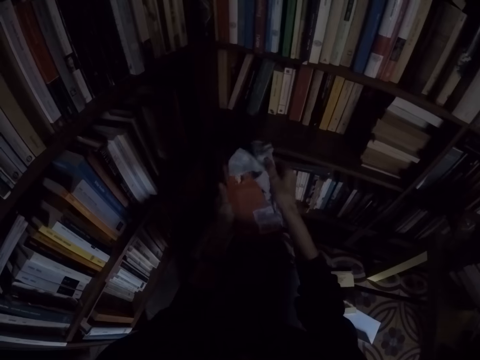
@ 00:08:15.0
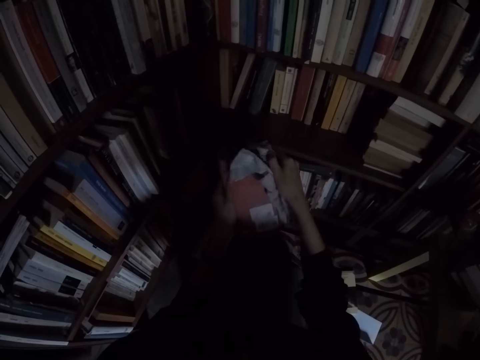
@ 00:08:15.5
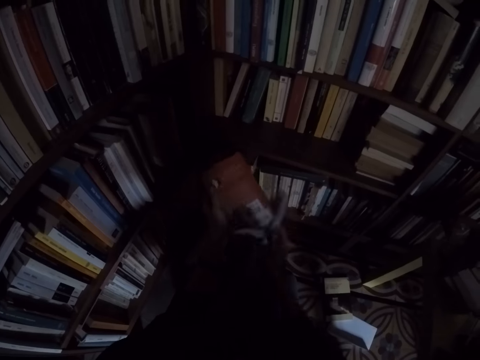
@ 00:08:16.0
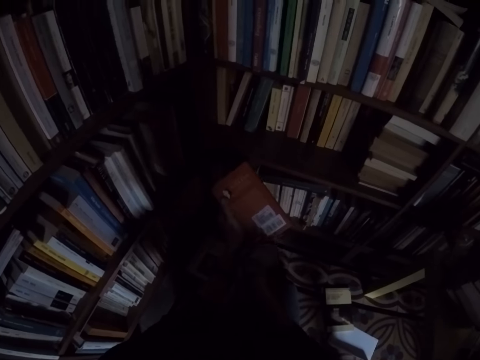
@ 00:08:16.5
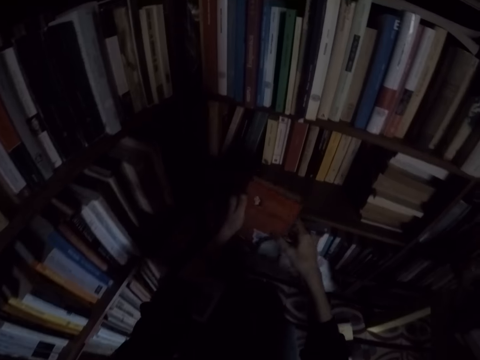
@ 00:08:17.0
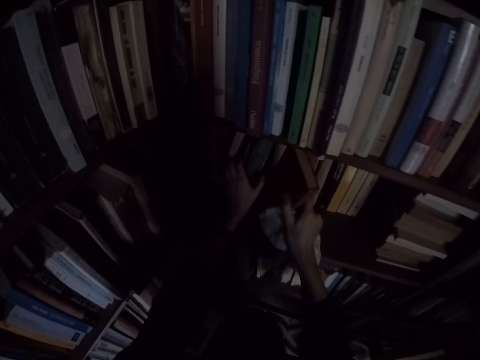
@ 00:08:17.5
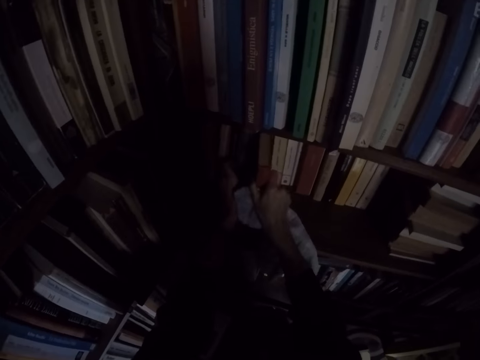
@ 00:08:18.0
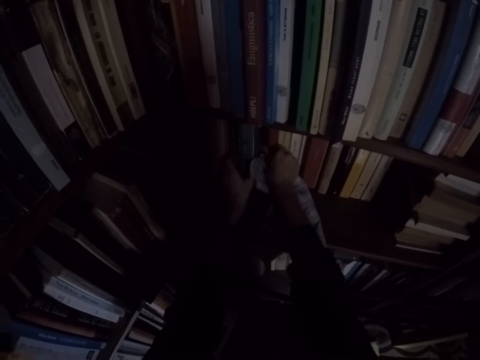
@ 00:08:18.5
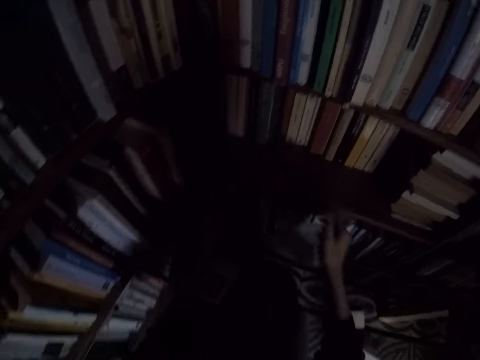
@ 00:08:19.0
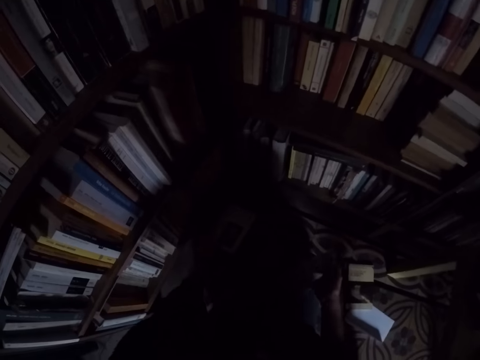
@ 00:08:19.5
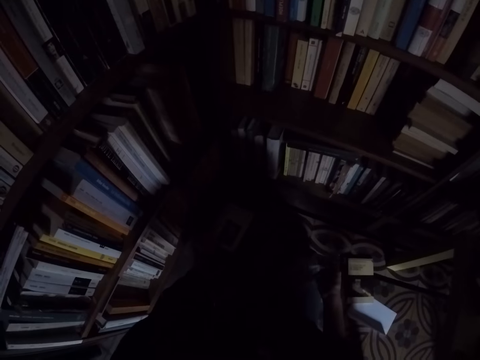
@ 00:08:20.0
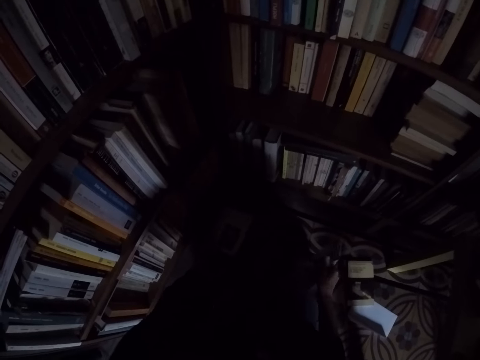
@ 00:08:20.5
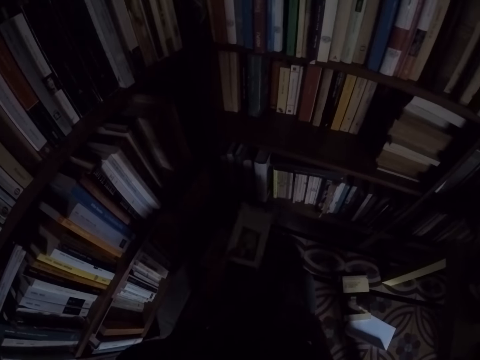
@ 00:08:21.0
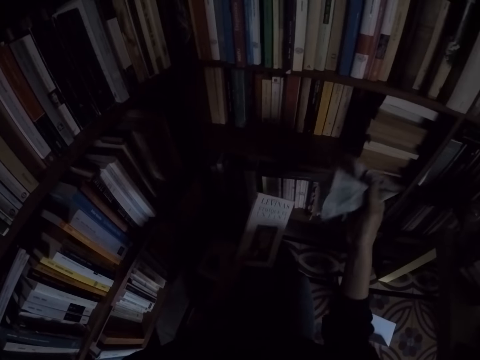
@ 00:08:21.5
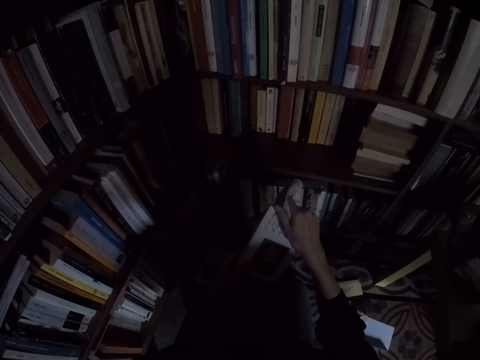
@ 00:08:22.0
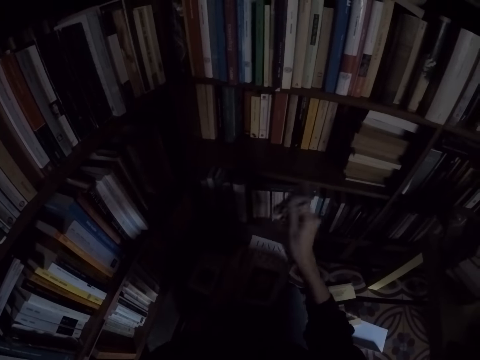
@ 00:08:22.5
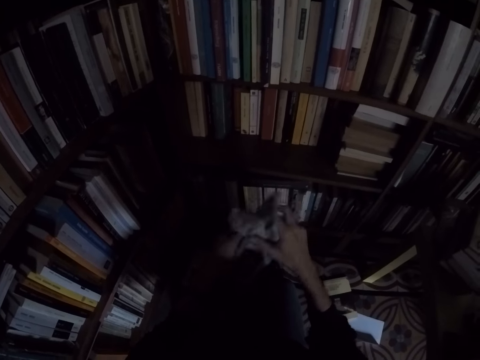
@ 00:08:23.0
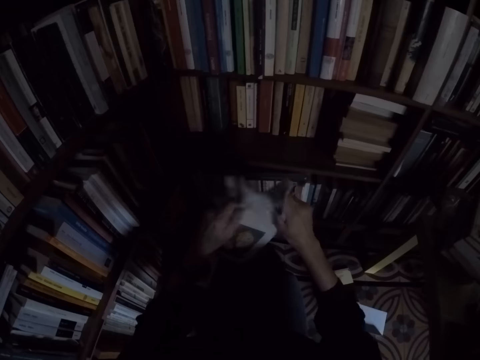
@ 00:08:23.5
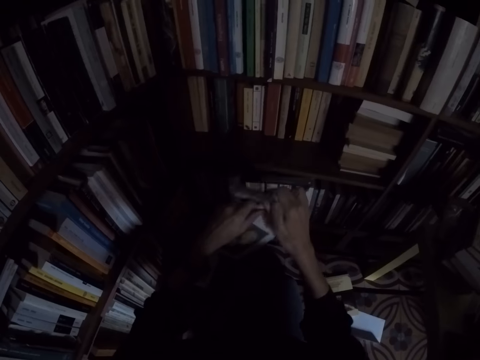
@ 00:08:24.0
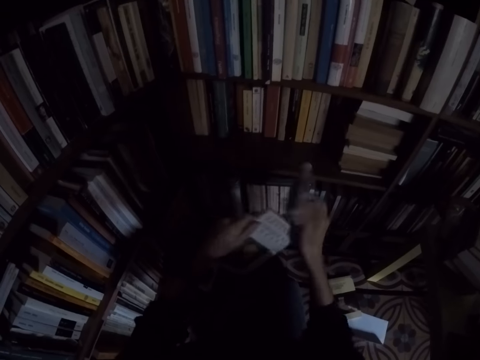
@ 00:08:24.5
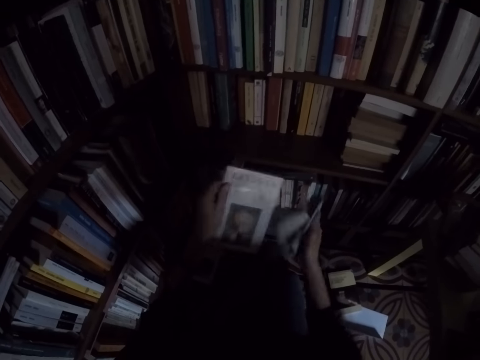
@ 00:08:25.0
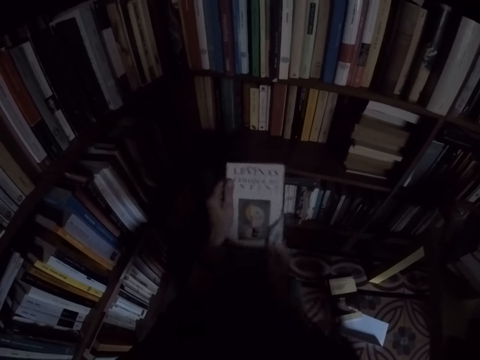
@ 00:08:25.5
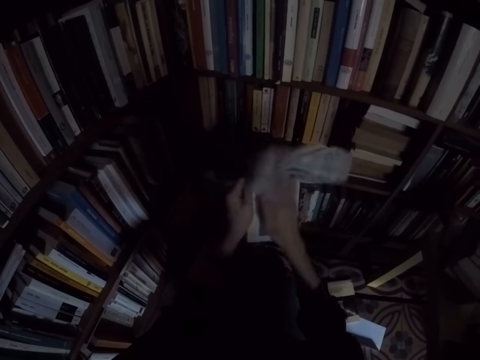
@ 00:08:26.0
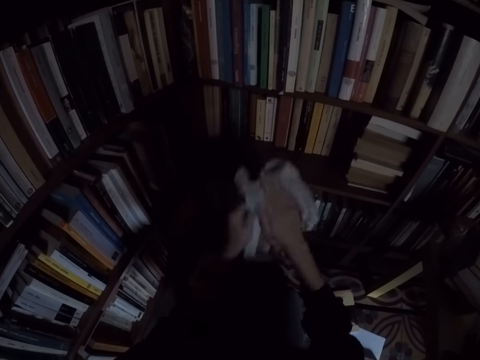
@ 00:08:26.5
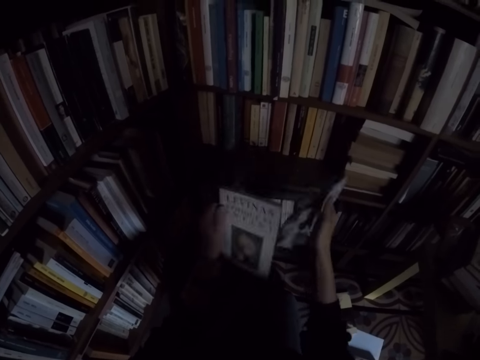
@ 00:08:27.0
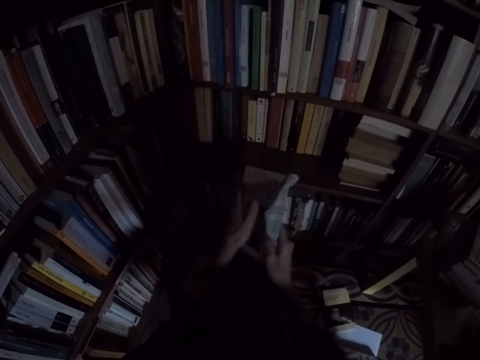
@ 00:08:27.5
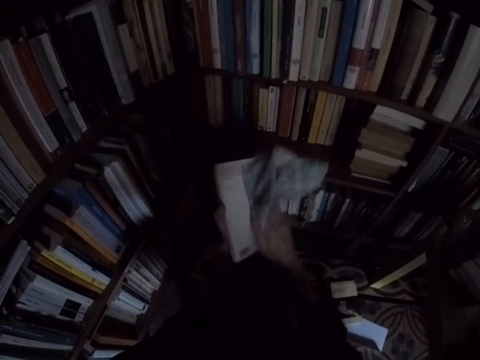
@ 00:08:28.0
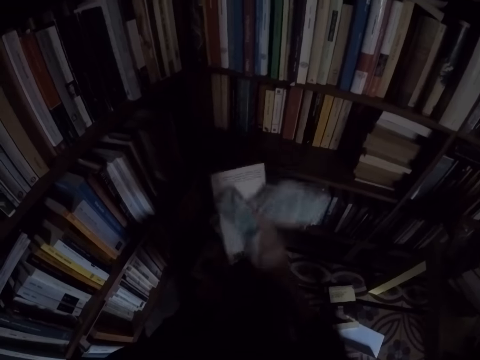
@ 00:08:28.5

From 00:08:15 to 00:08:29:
The camera wearer places the book in between books on the shelf. He picks up the book and cleans the book with the rag in his right hand.

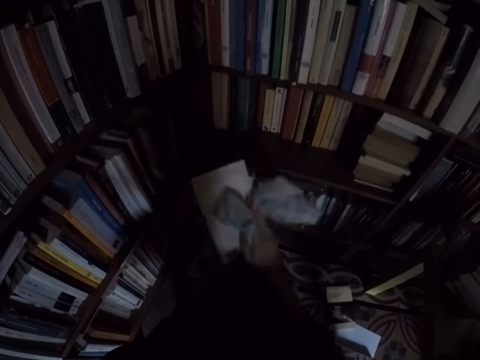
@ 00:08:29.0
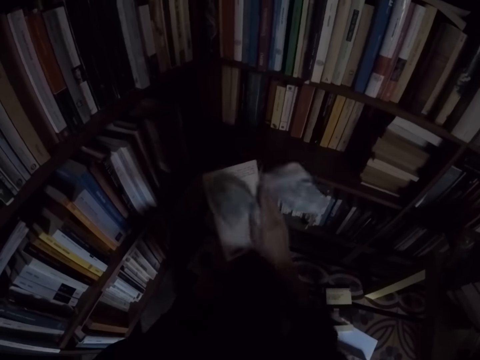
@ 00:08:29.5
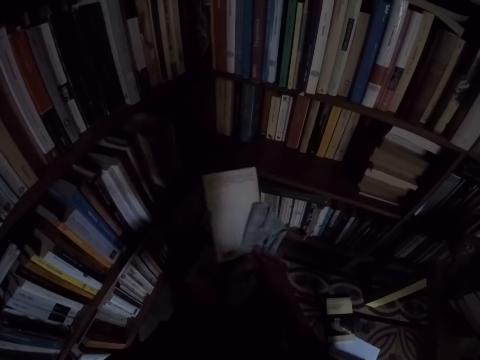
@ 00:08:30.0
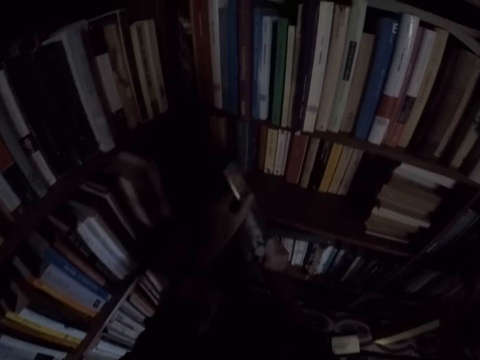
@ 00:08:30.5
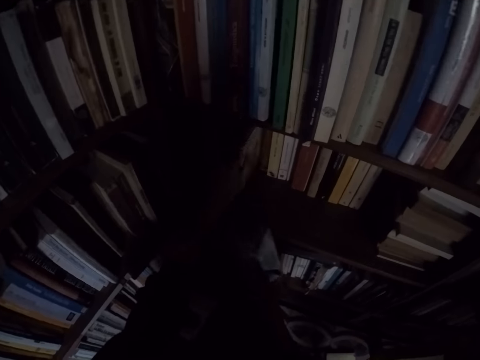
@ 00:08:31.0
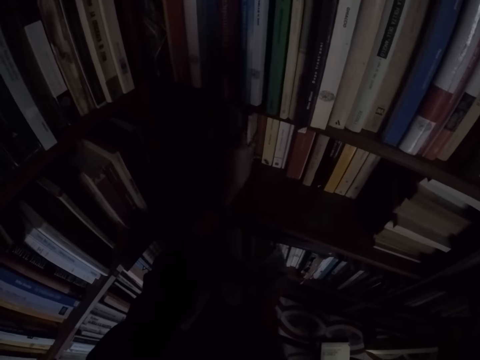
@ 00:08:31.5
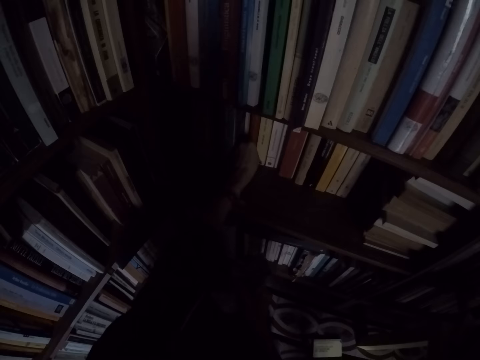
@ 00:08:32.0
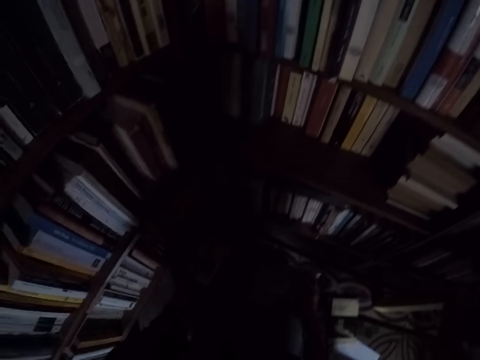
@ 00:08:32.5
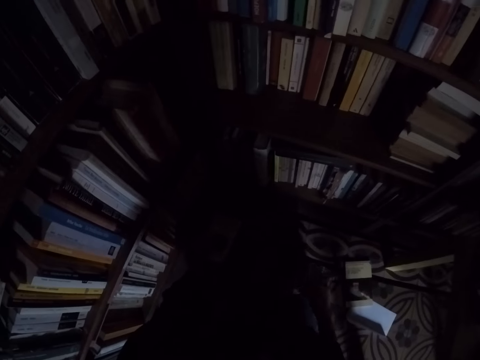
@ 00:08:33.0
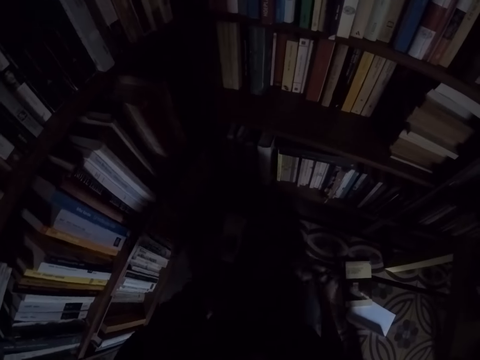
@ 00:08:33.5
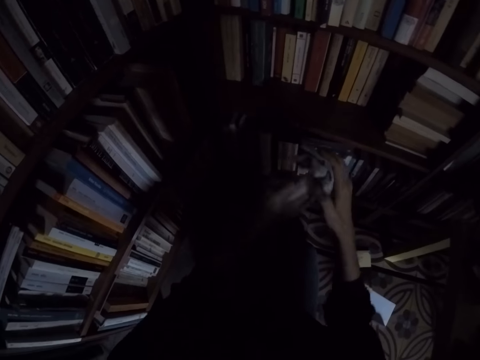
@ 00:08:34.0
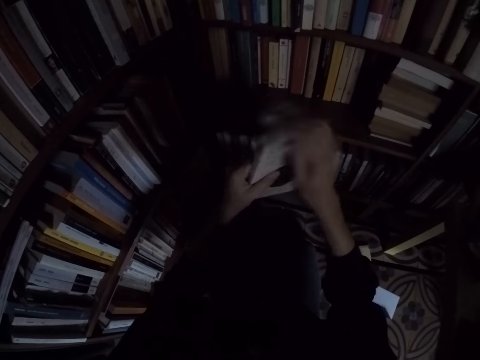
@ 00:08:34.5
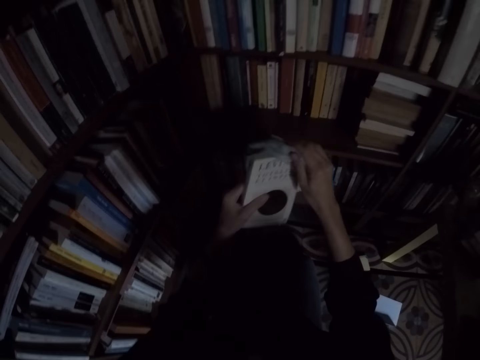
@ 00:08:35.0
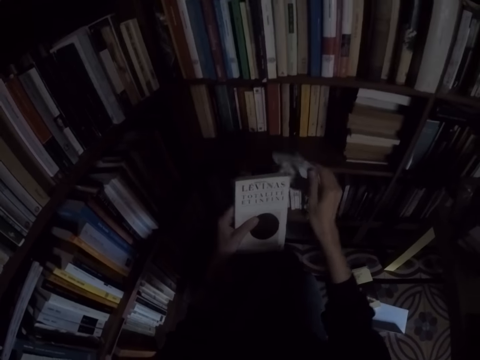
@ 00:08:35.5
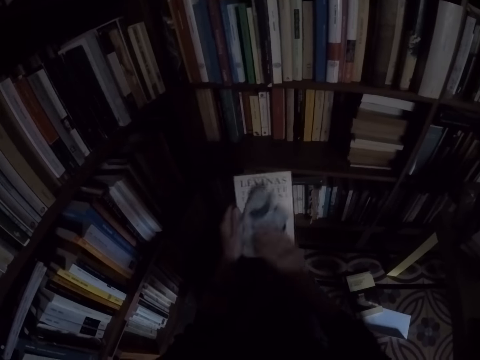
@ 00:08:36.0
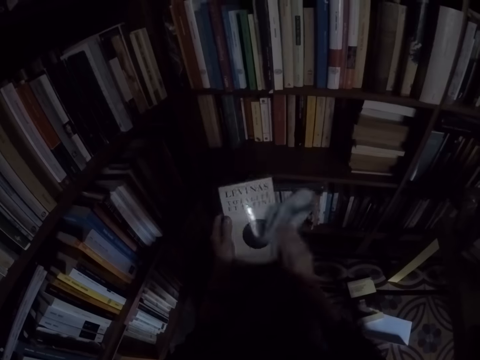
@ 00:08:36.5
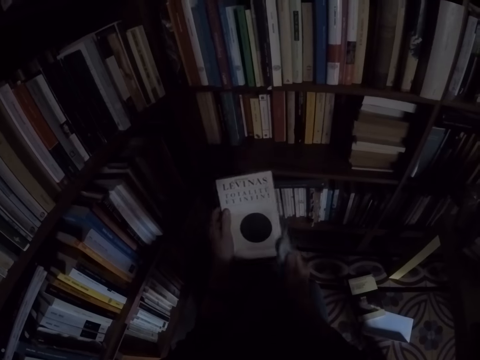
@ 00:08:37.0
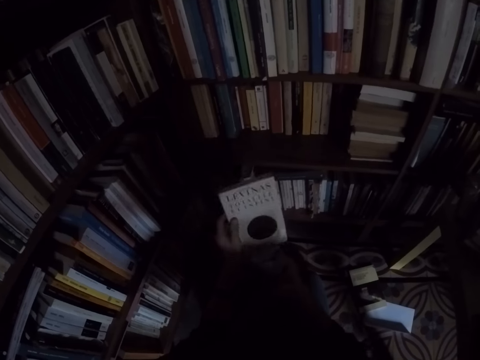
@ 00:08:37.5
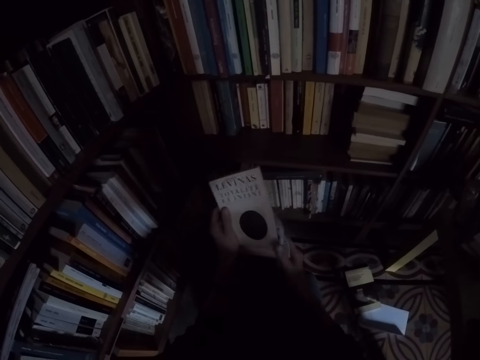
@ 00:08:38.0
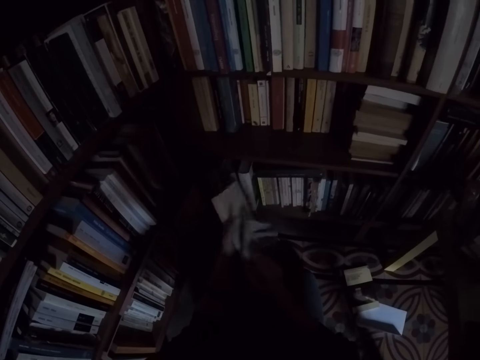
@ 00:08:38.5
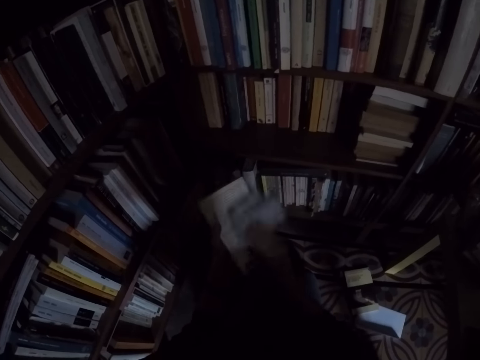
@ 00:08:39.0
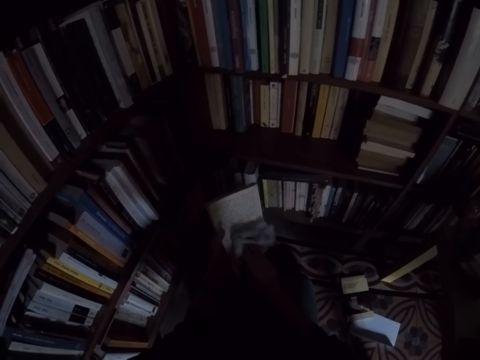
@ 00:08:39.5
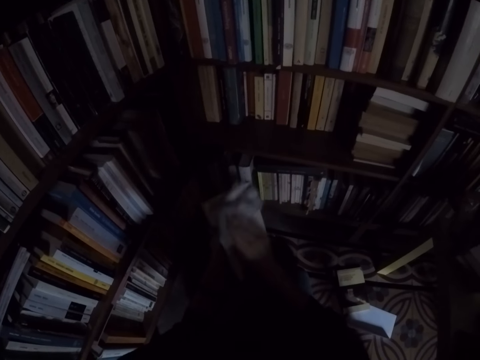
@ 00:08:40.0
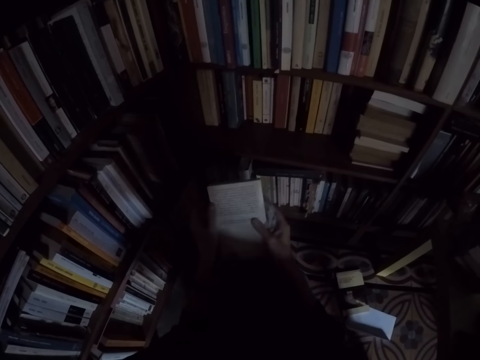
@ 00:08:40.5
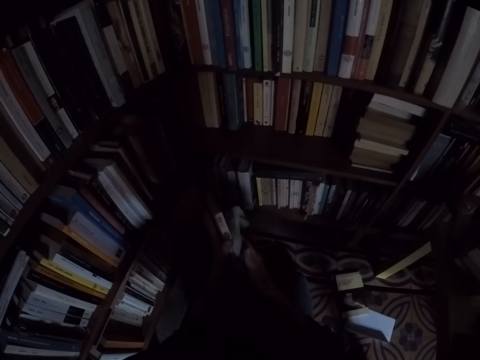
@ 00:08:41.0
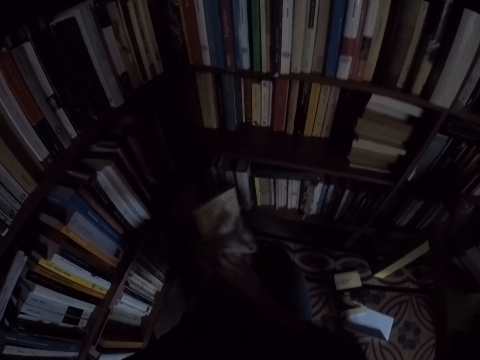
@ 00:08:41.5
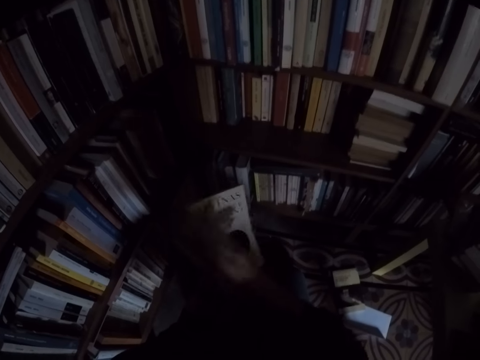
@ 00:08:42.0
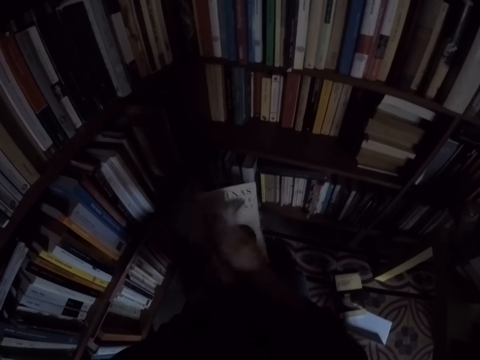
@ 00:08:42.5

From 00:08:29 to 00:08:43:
The camera wearer places the book in between books on the shelf. He picks up the book from the floor and cleans the book with the rag in his right hand.
